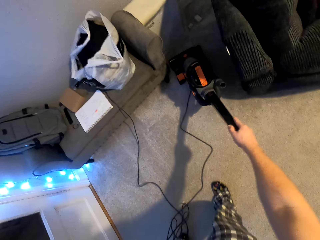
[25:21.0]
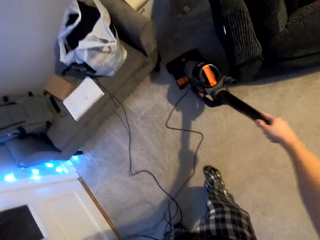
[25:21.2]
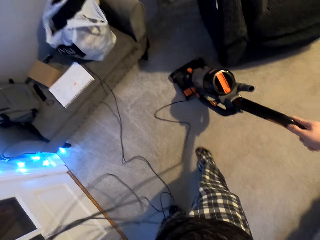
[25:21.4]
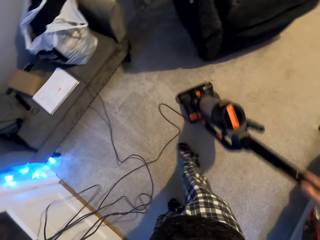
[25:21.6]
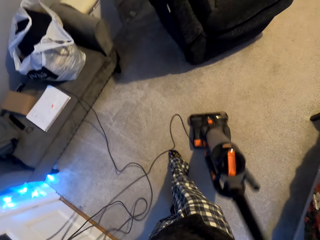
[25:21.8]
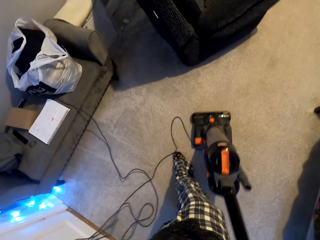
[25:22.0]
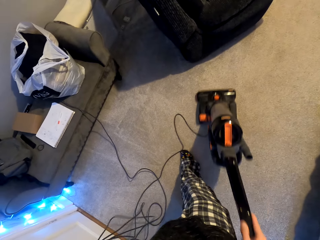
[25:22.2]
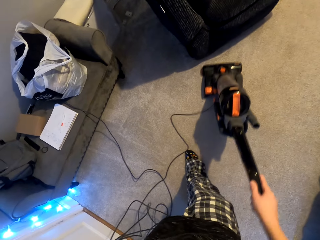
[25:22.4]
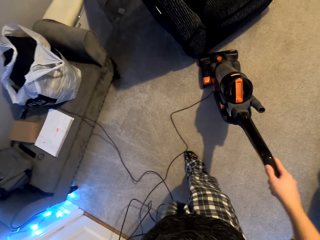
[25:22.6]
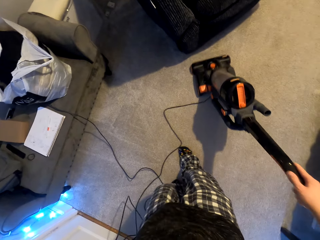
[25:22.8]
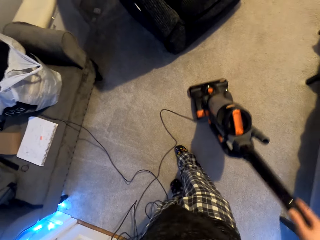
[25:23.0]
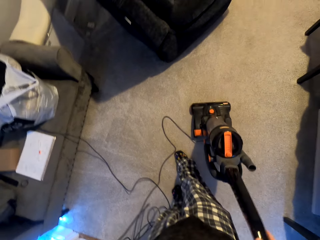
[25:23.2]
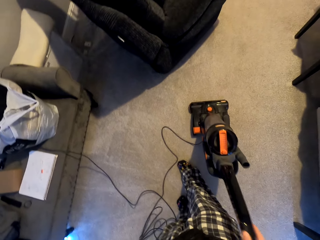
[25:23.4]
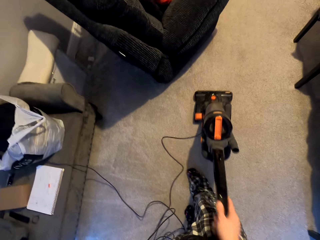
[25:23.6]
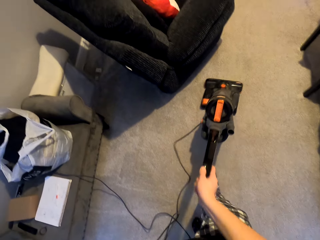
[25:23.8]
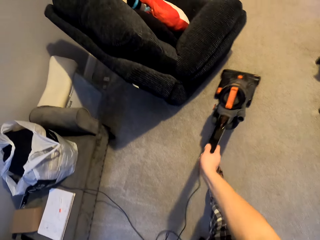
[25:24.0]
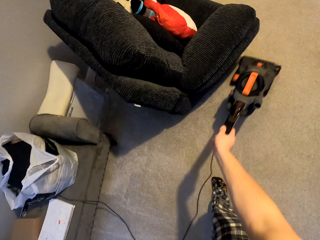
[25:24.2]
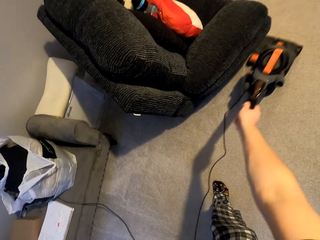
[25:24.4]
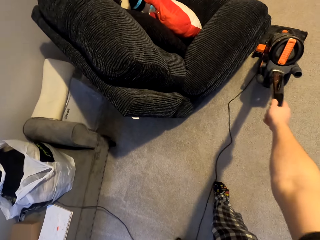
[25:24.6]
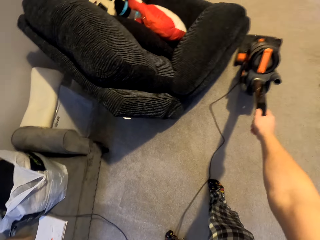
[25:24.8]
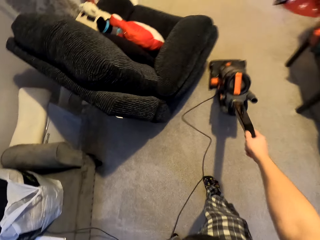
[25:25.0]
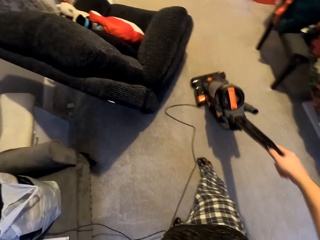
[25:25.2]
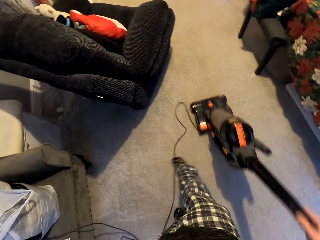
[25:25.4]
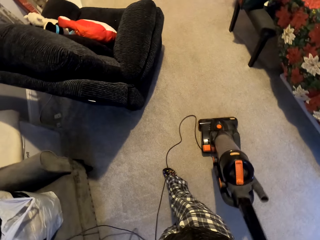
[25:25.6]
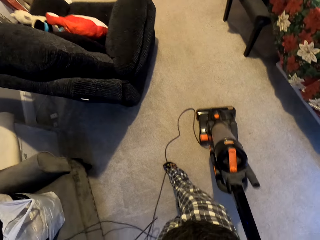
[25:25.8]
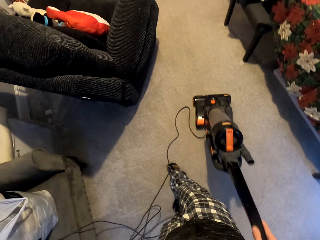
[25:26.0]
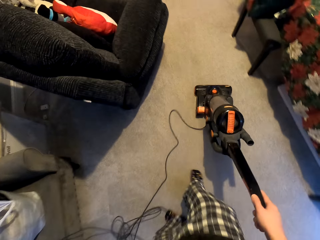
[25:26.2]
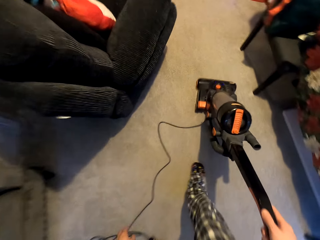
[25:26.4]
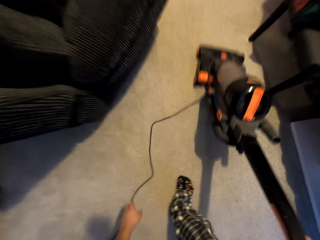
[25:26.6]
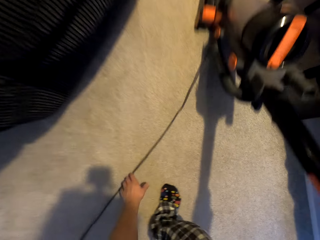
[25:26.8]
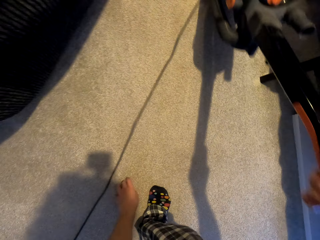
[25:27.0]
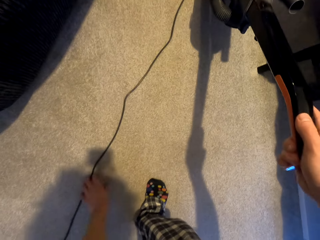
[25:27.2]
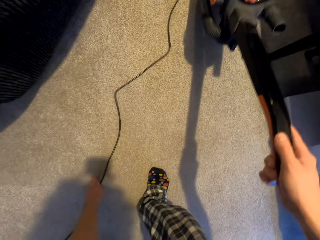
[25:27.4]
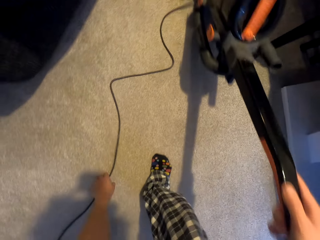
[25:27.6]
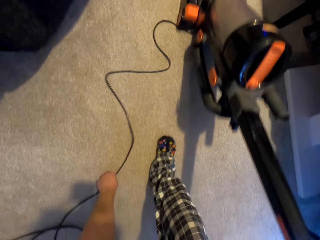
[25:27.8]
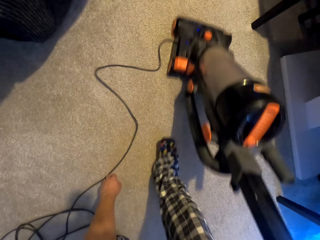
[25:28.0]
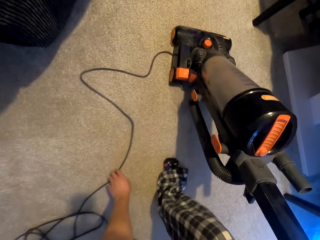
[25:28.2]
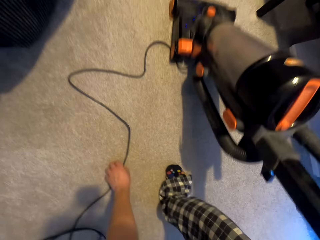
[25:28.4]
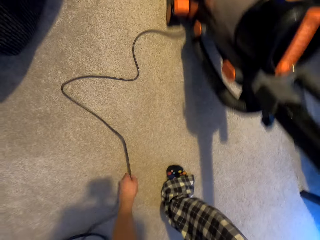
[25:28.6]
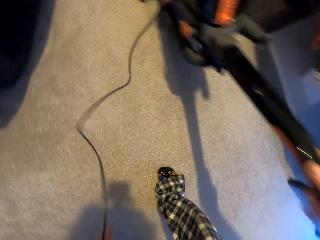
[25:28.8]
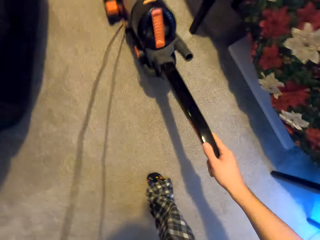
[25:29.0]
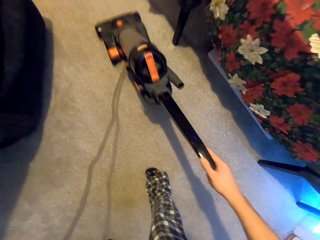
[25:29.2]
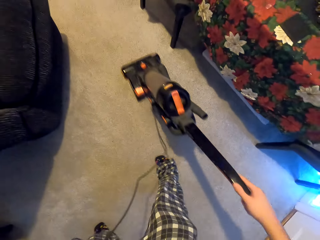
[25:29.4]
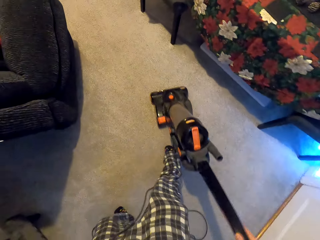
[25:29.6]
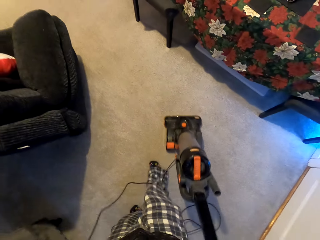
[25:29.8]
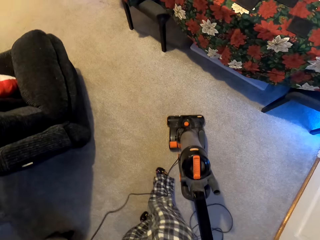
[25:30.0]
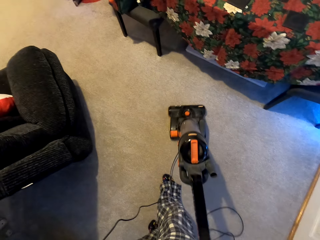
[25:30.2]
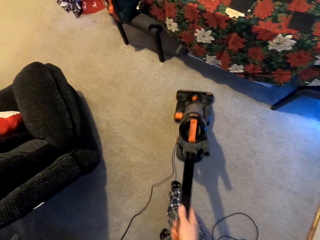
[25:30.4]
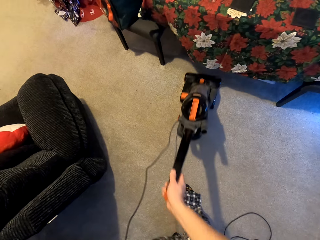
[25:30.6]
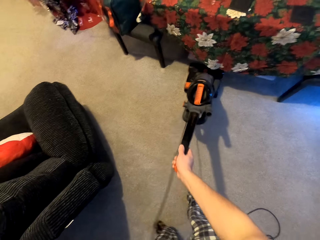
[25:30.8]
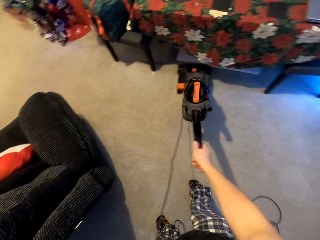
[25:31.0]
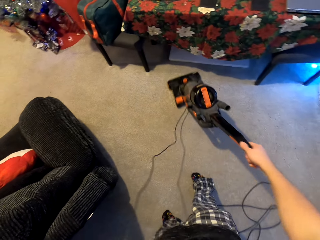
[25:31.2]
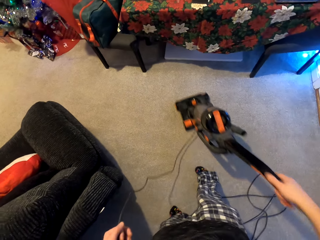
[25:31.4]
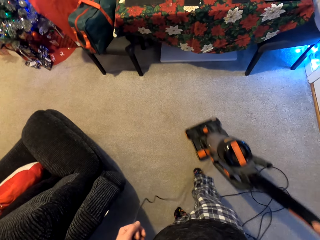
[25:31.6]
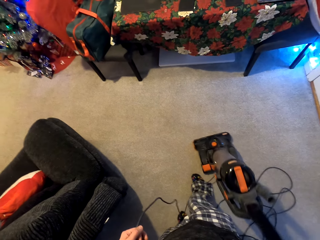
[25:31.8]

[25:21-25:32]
The camera wearer pulls the vacuum cleaner downwards. They move the vacuum cleaner upwards. They pull the vacuum cleaner downwards. They move the vacuum cleaner upwards. They pull the vacuum cleaner downwards. They move the vacuum cleaner upwards. They hold the wire from the carpet. They pull the vacuum cleaner downwards. They pick up the wire. They move the vacuum cleaner upwards. They pull the vacuum cleaner downwards. They move the vacuum cleaner upwards.

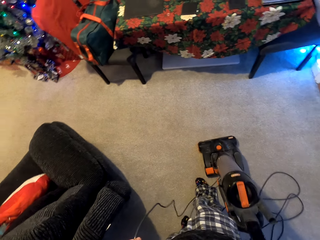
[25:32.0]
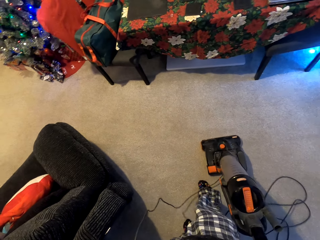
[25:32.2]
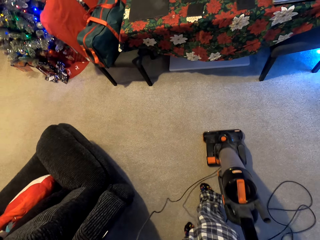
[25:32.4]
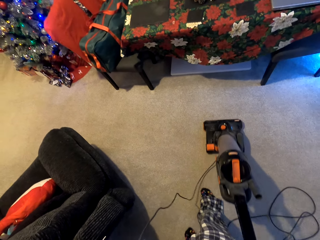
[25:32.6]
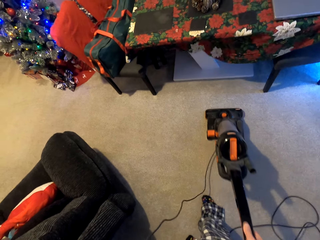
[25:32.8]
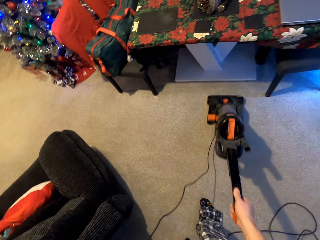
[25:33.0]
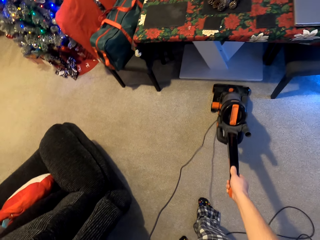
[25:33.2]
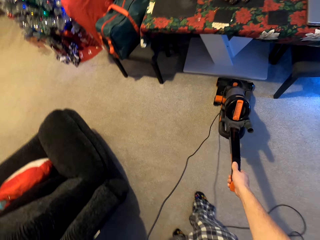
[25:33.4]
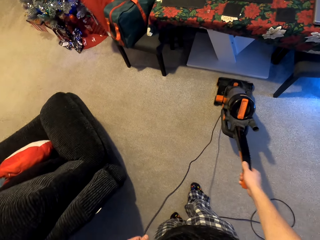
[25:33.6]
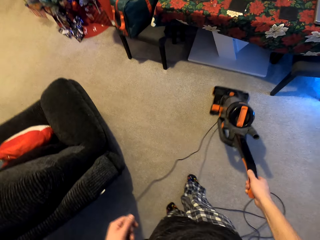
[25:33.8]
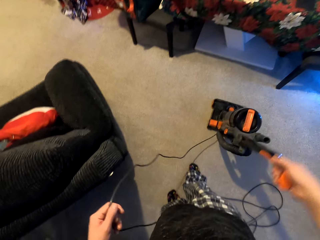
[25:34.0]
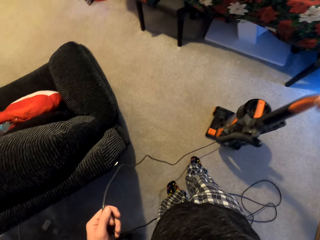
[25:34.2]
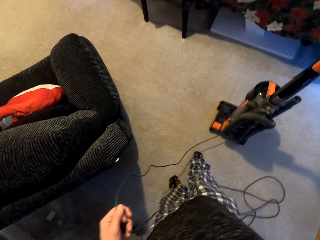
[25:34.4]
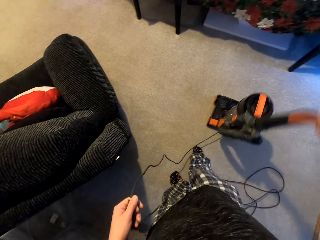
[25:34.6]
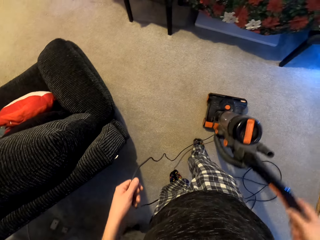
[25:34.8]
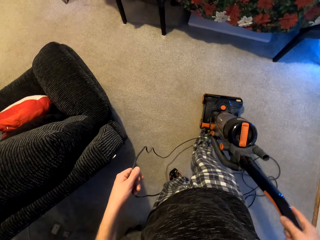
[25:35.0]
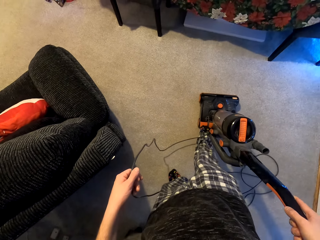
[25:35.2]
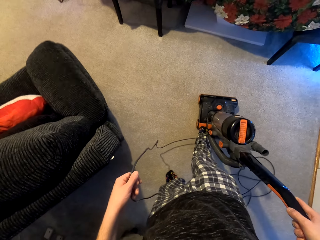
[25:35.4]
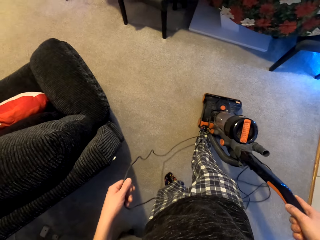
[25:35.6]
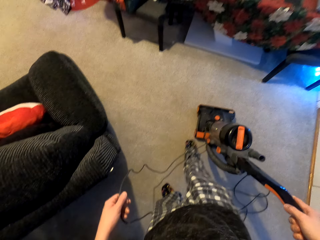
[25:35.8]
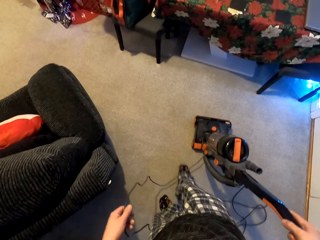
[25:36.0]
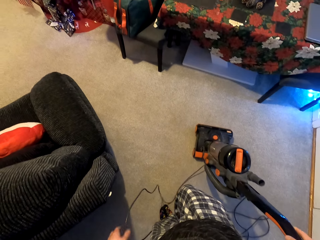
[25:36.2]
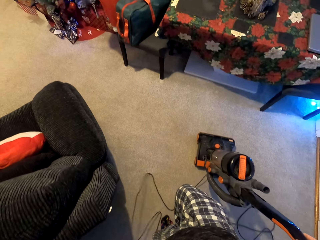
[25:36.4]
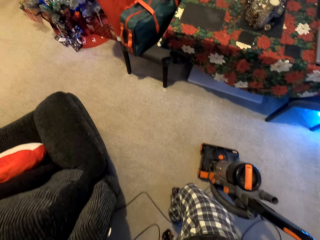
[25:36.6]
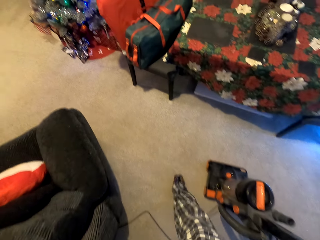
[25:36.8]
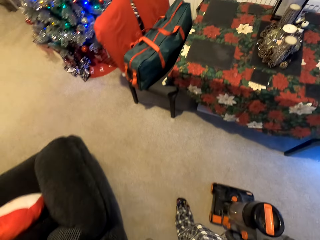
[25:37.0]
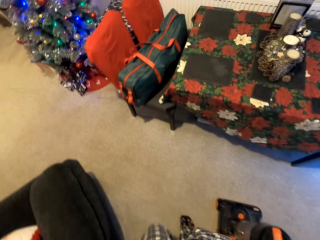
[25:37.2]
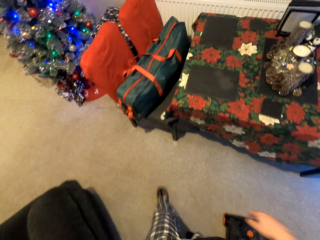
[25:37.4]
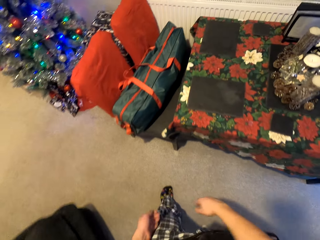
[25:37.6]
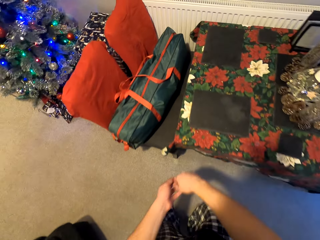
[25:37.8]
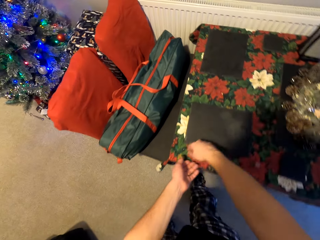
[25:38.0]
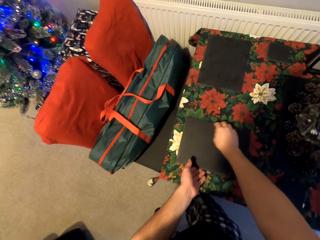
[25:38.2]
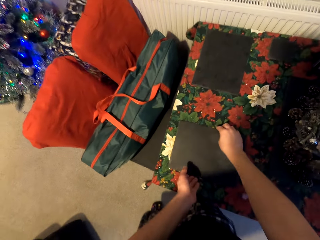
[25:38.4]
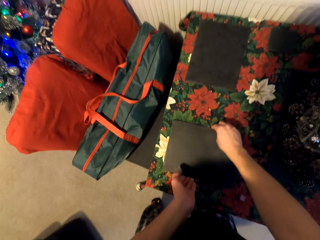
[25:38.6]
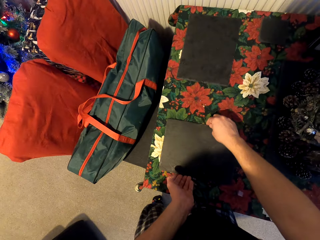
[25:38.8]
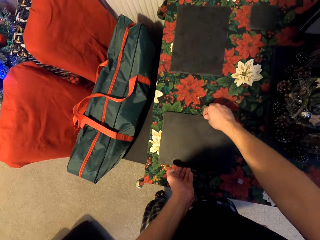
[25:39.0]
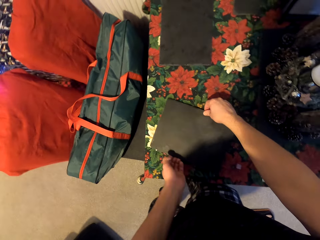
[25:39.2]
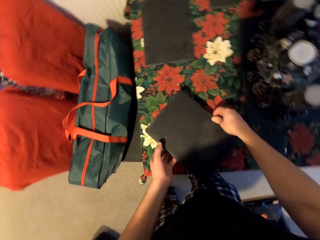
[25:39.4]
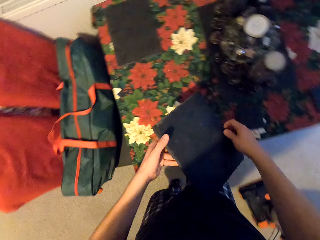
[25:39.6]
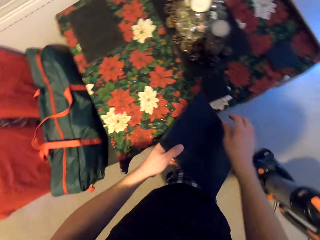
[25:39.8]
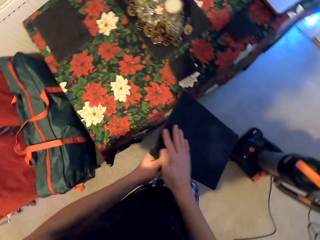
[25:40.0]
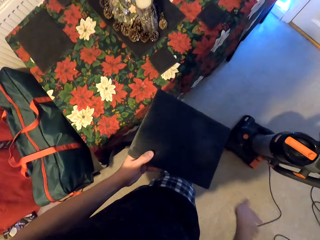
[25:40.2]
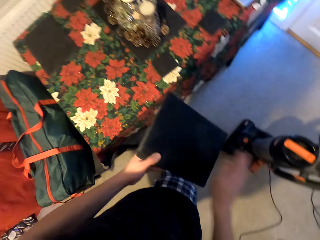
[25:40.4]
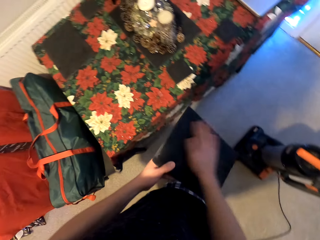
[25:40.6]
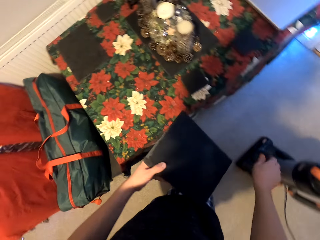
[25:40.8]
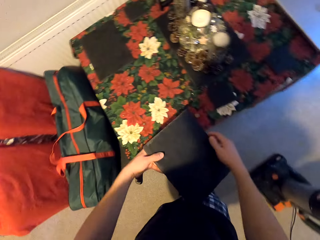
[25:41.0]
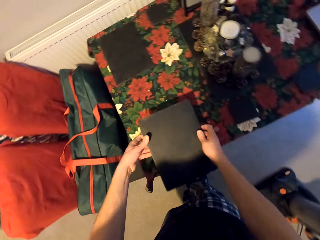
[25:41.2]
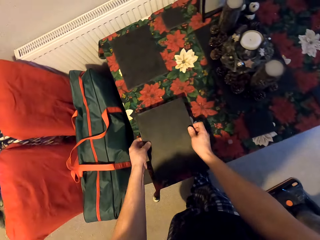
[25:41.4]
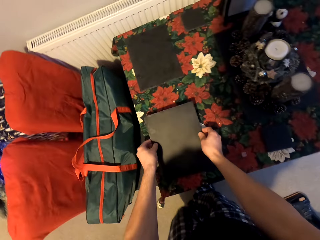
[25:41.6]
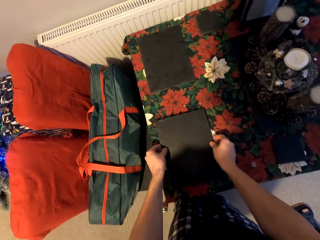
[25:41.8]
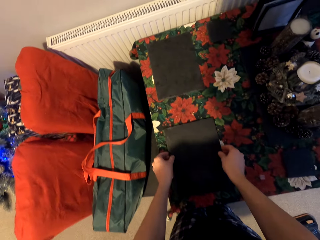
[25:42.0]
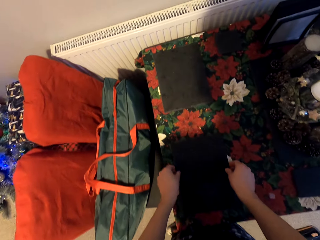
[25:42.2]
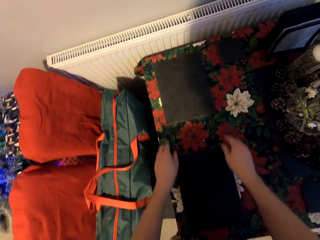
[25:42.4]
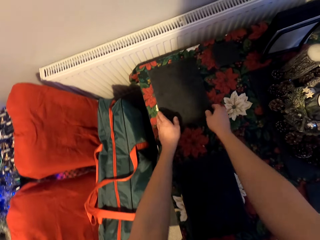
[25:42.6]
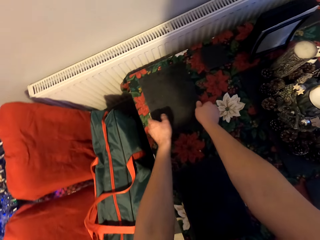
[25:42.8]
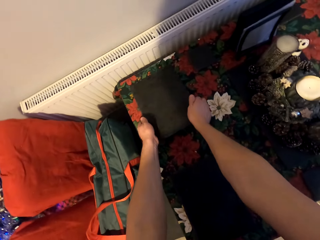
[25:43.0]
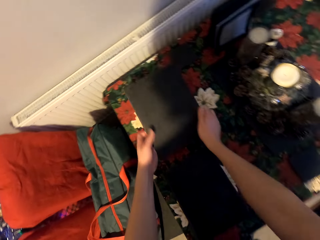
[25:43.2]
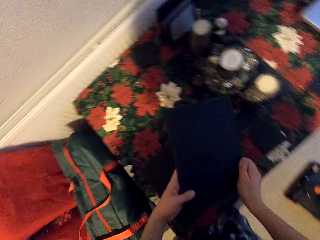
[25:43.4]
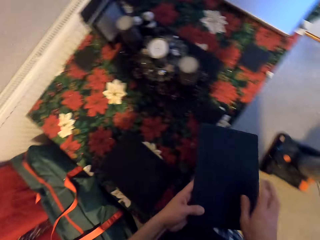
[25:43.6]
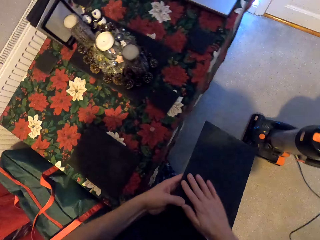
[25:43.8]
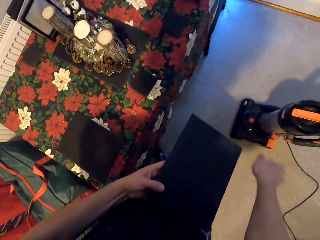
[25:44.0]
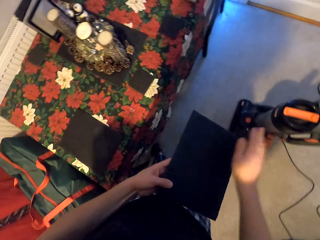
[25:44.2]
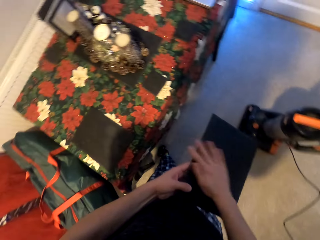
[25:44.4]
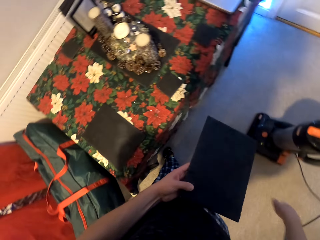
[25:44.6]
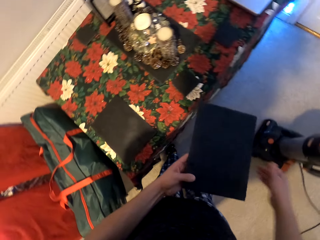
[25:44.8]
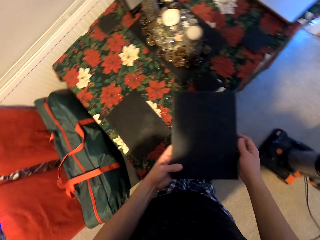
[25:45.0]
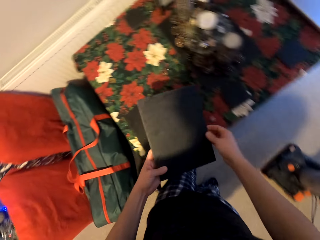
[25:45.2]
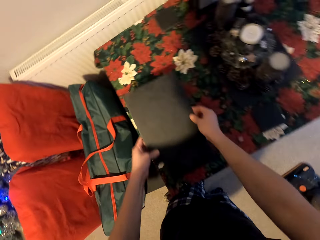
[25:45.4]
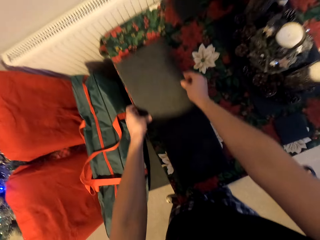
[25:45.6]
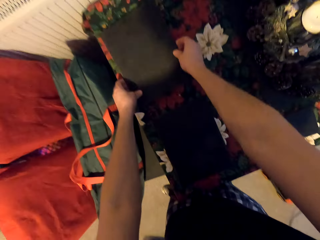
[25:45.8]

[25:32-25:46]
The camera wearer pulls the vacuum cleaner downwards. He moves the vacuum cleaner upwards. He pulls the vacuum cleaner downwards. He steps on the vacuum cleaner. He removes his leg from the vacuum cleaner. He picks up a tile from the table. He wipes the tile with his hand. He puts the tile back on the table. He picks up a tile from the table. He wipes the tile with his hand.
